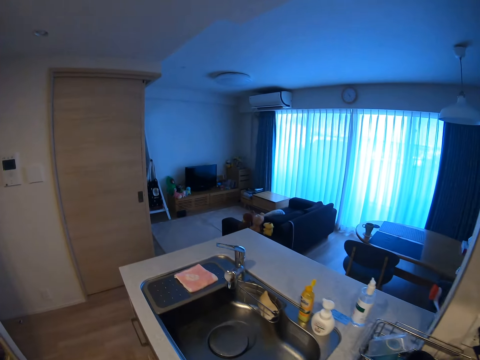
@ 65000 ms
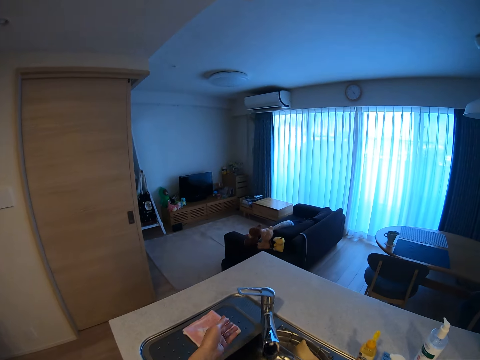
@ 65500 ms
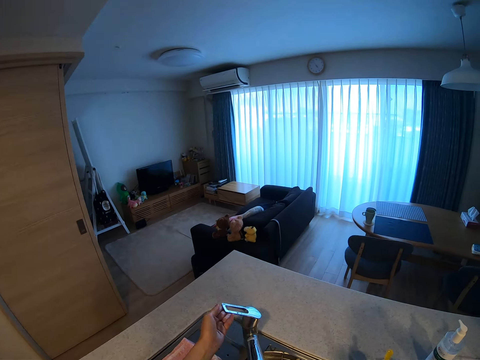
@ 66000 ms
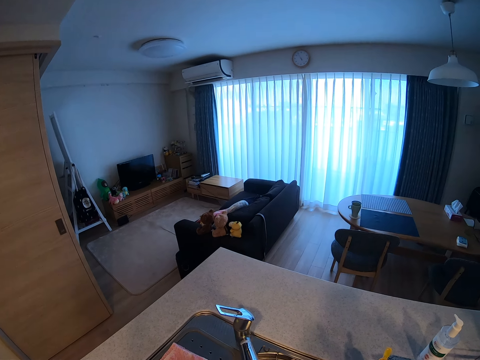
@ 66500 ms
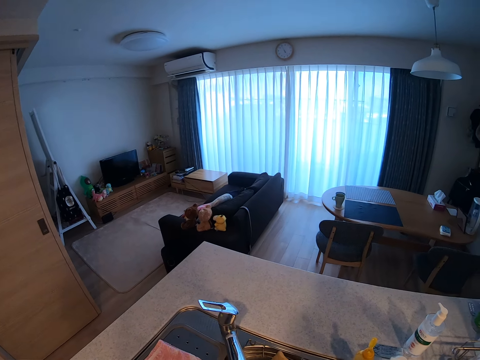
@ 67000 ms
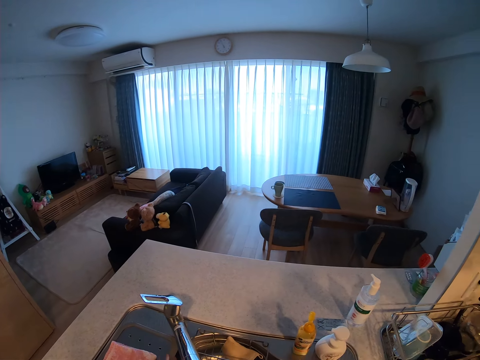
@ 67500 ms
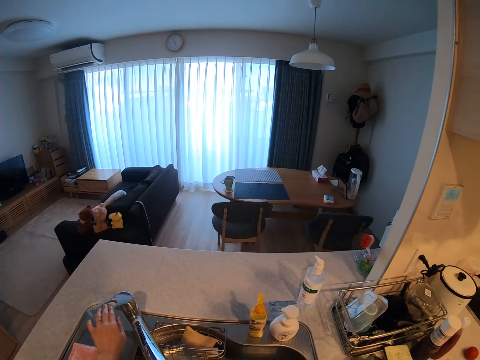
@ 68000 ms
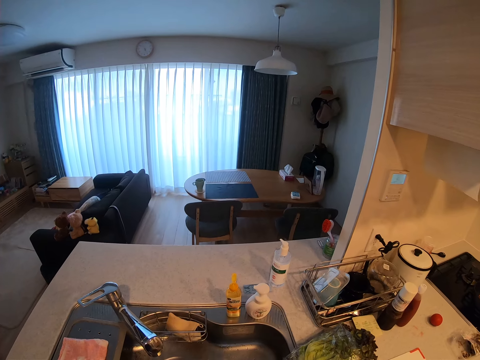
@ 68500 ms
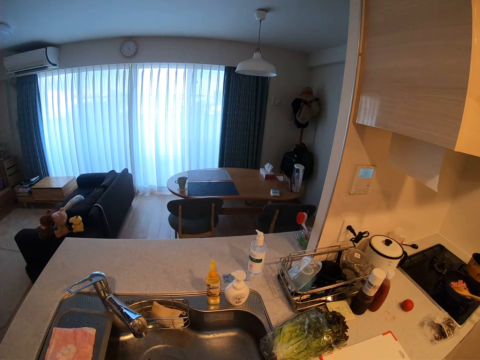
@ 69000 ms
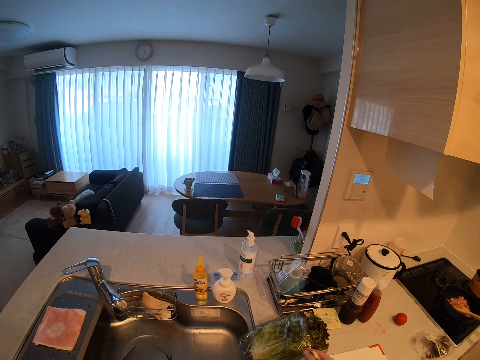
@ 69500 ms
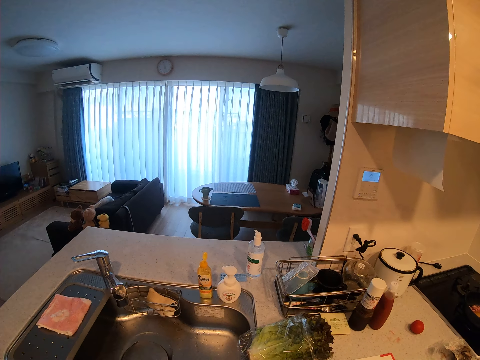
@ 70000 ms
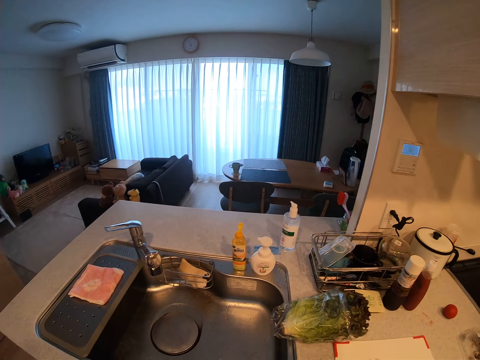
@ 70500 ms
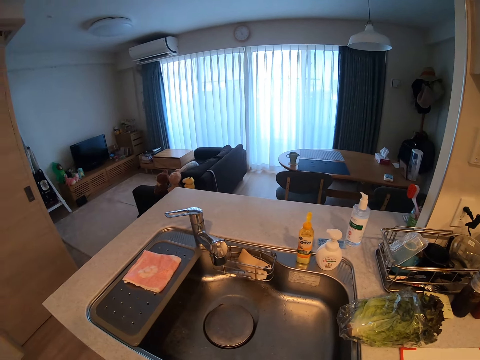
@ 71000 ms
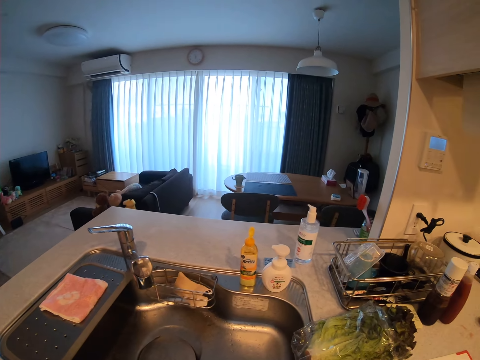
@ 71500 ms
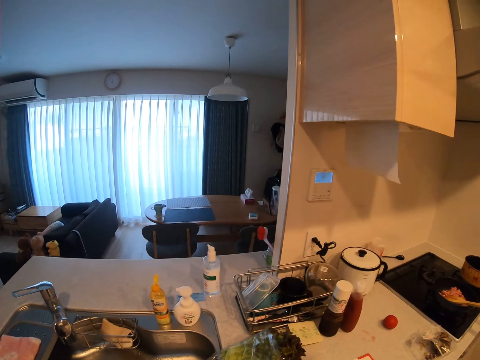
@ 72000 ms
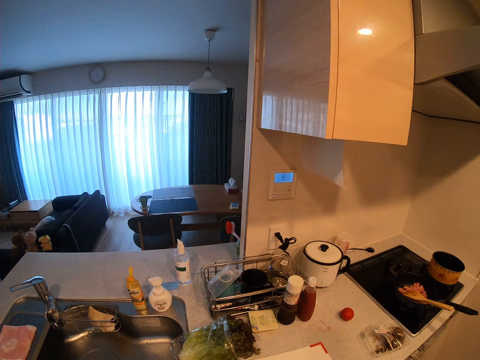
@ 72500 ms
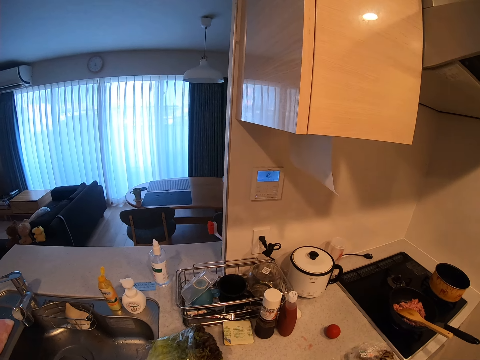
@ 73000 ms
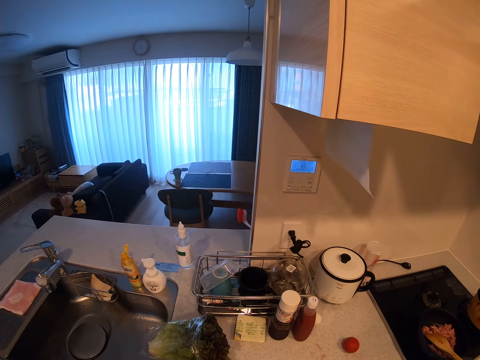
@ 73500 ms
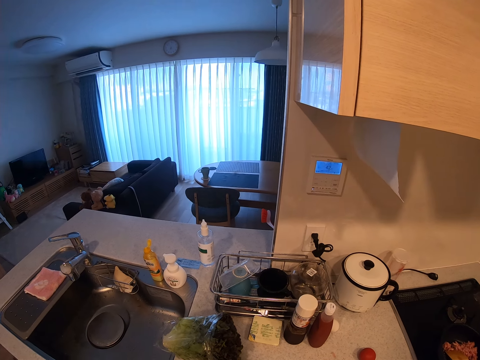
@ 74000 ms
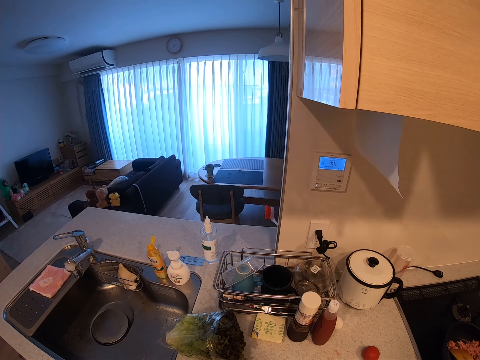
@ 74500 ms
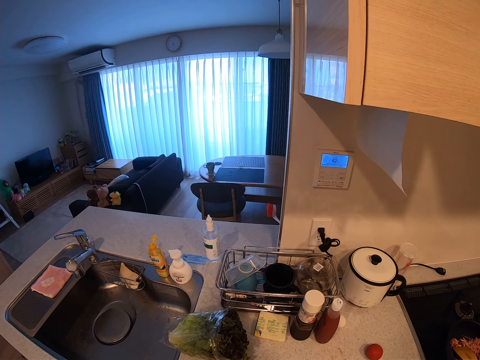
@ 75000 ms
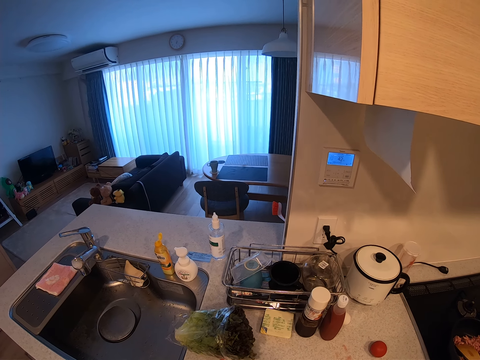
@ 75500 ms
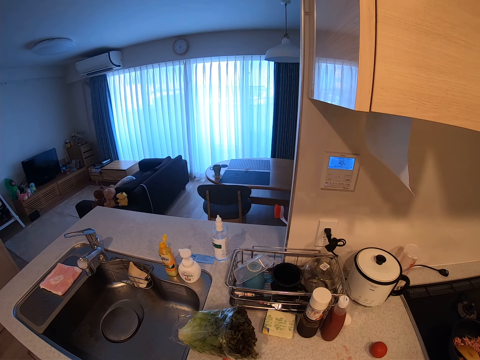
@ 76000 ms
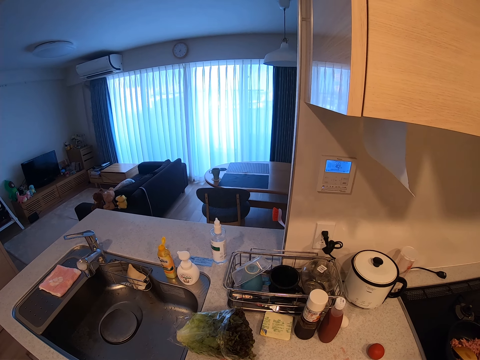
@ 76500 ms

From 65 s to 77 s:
The camera wearer turns on the tap with her left hand. She turns off the tap with her left hand.

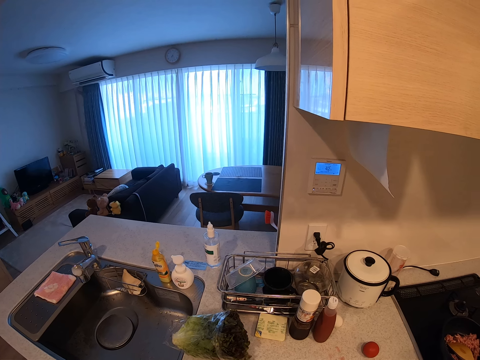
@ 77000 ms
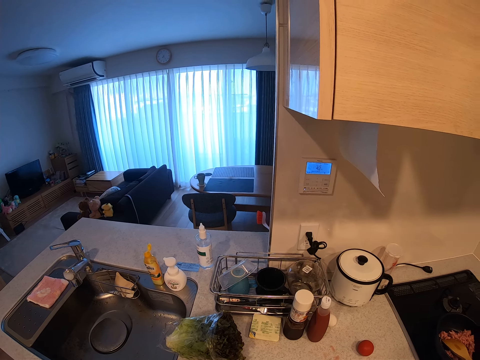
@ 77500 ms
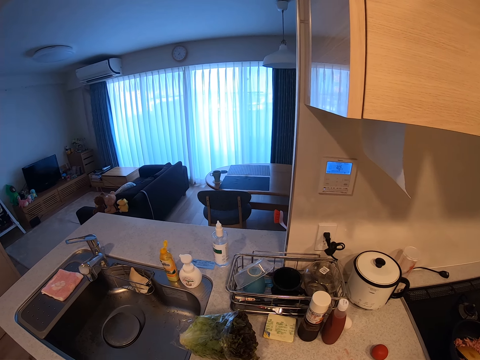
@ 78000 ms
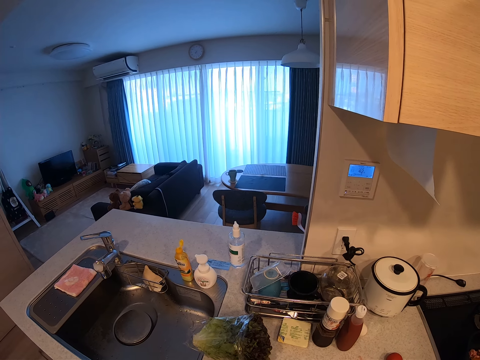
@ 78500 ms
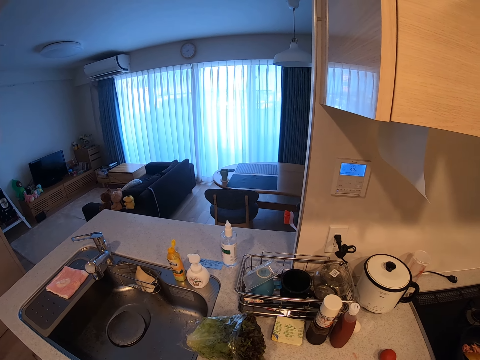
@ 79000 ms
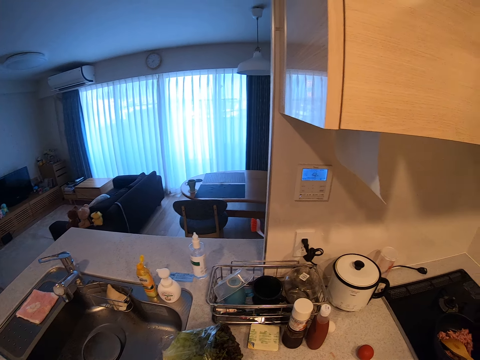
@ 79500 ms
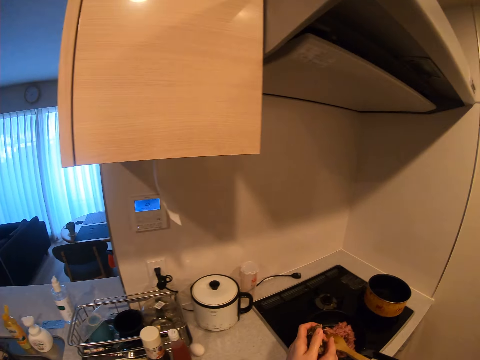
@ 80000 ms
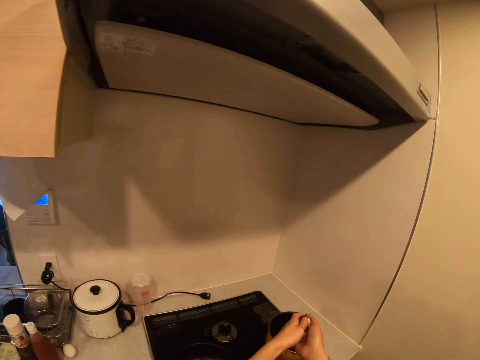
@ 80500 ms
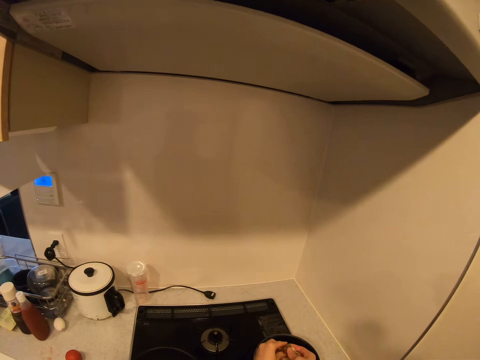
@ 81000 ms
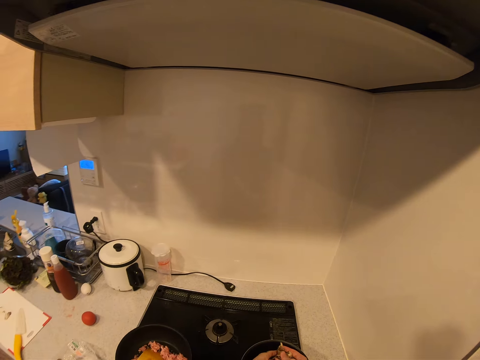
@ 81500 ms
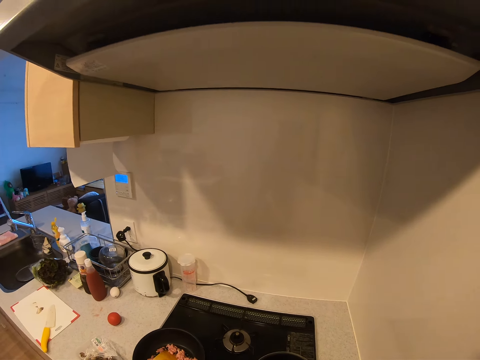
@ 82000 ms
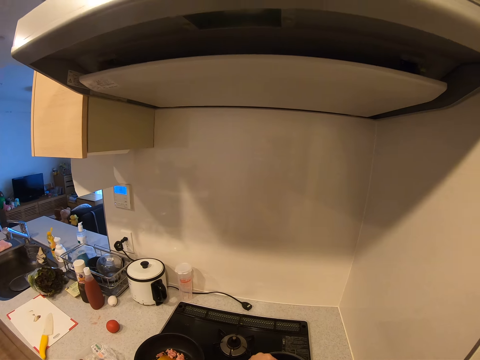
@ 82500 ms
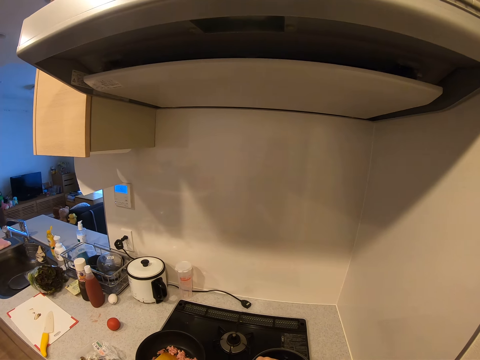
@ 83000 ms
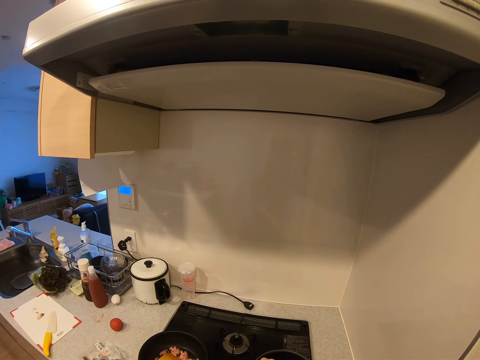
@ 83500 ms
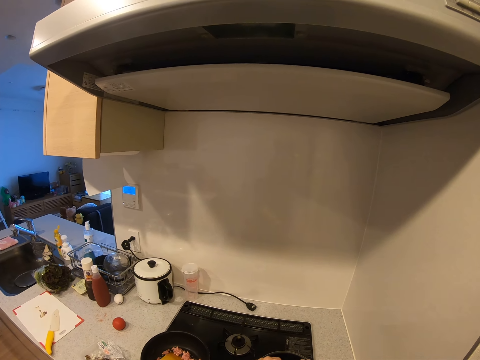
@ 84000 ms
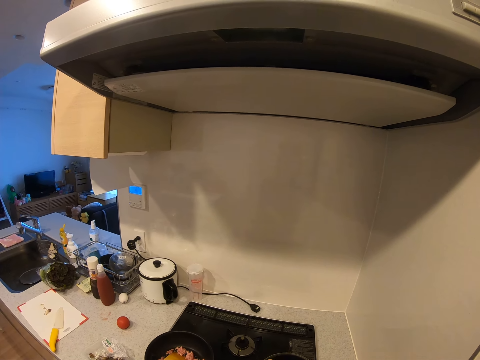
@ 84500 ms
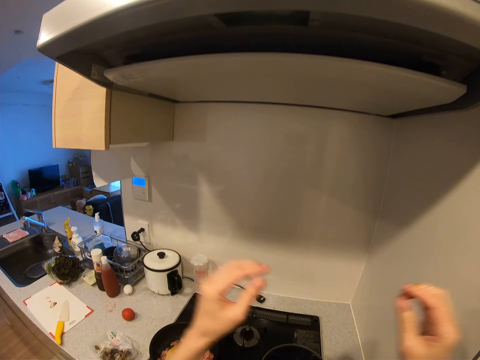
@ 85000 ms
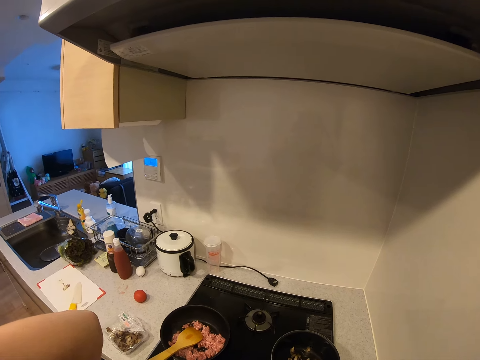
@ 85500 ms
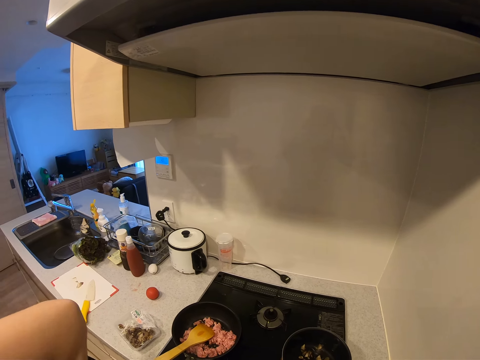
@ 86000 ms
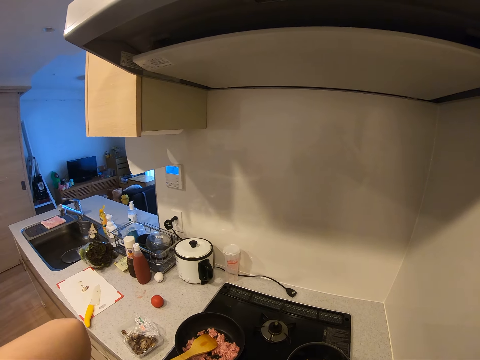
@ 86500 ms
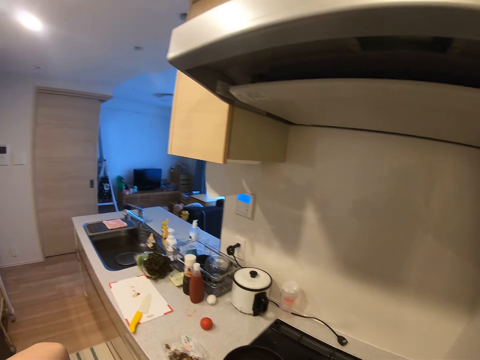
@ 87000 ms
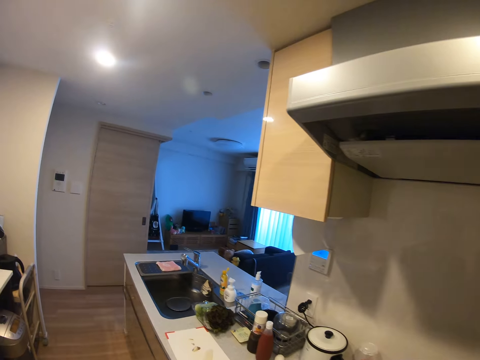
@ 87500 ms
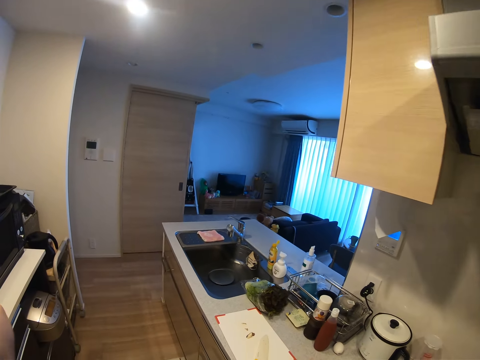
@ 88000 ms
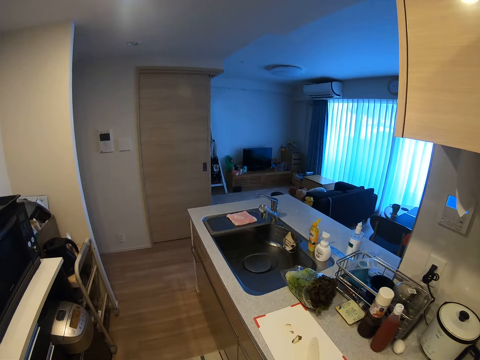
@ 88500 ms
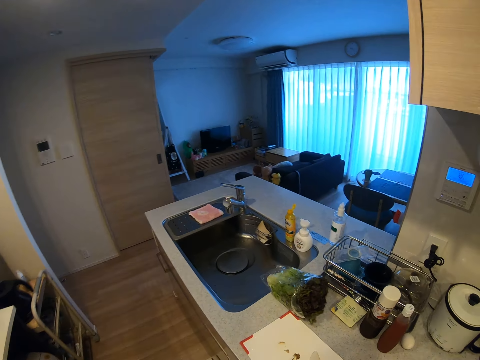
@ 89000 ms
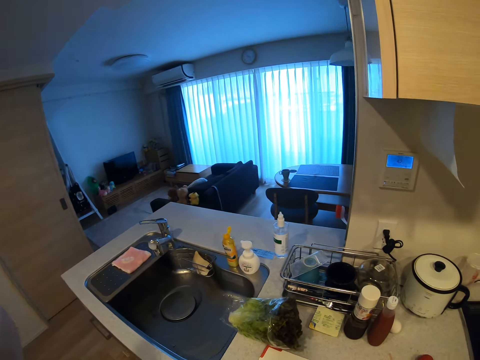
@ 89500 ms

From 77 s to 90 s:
The camera wearer pours vegetables in the pot. They adjust the camera.

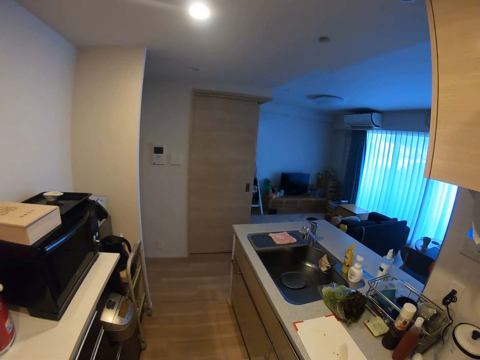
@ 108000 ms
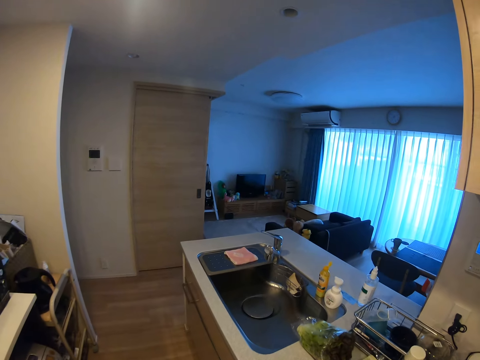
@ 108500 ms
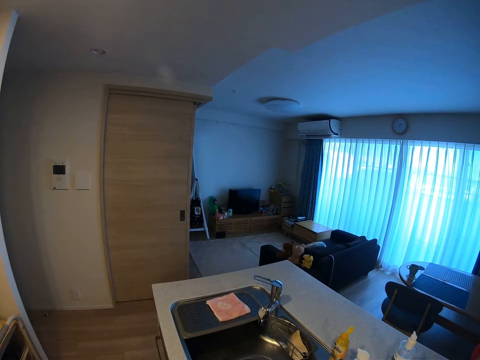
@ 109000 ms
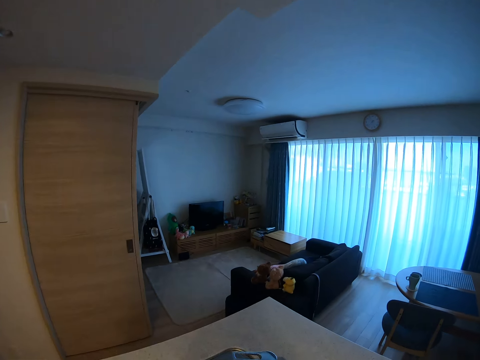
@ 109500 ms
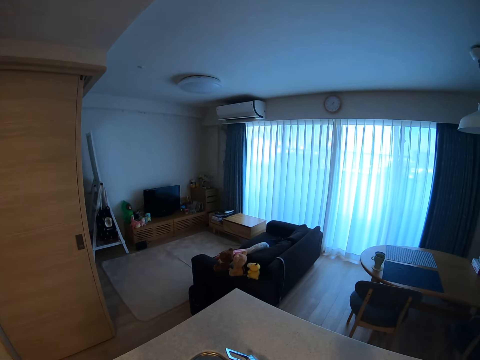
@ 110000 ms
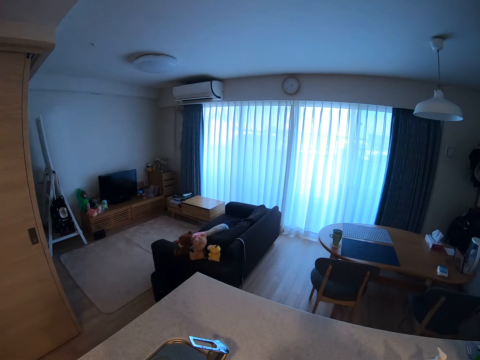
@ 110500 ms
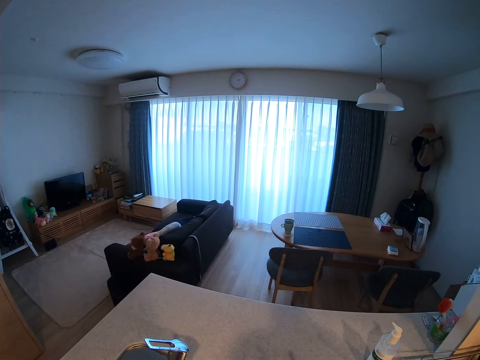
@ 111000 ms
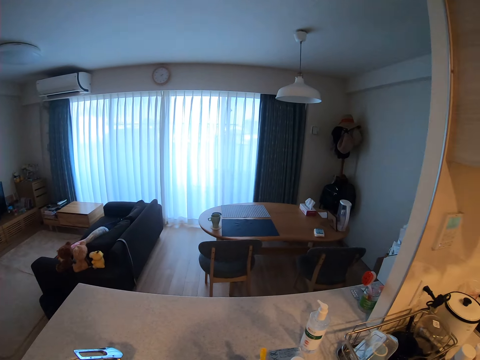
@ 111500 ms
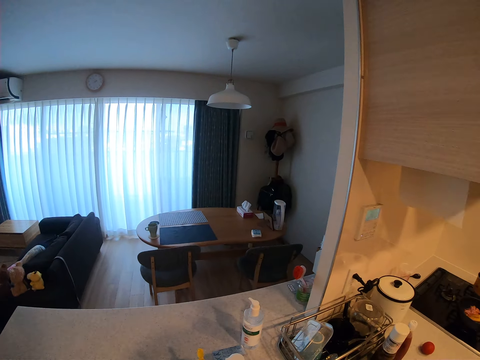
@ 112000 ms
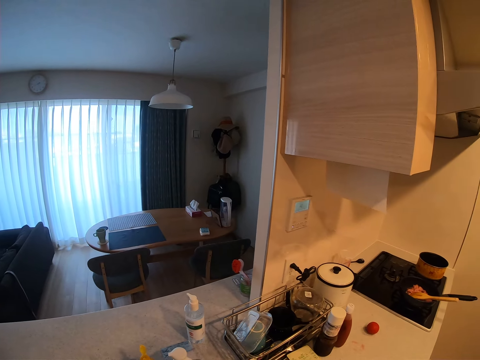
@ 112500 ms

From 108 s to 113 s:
The camera wearer turns on the tap with her left hand.
